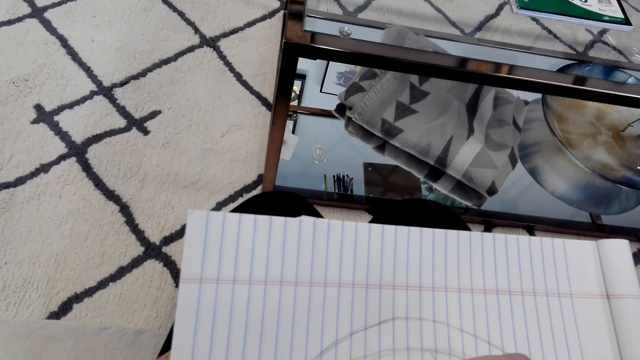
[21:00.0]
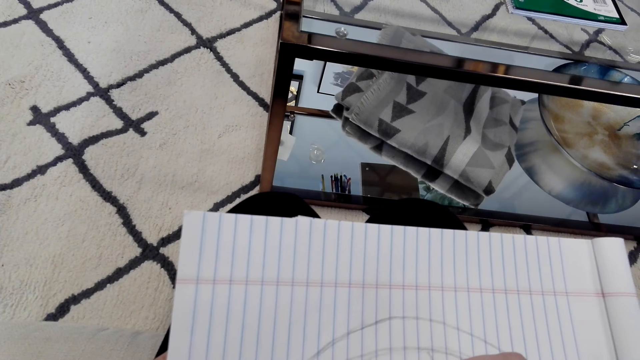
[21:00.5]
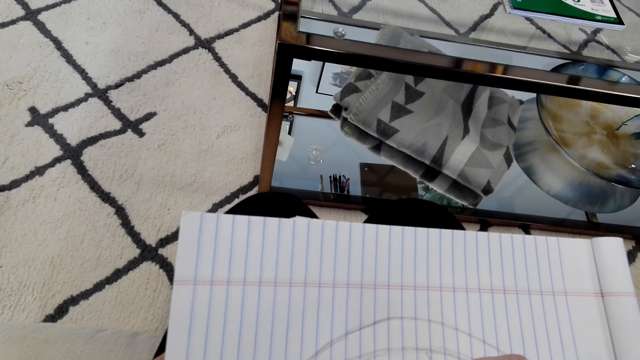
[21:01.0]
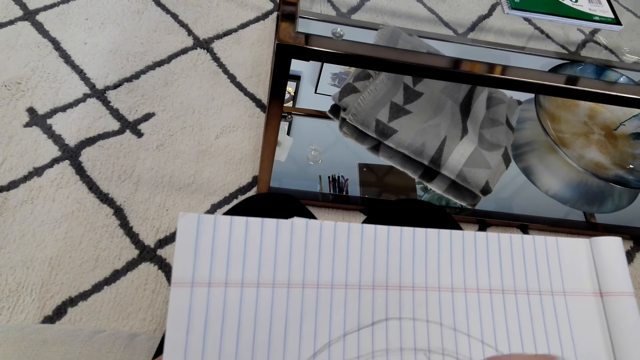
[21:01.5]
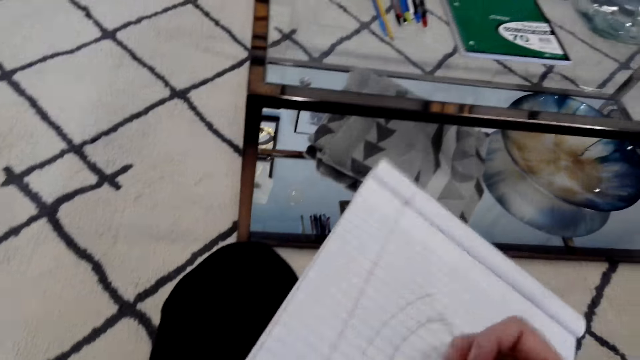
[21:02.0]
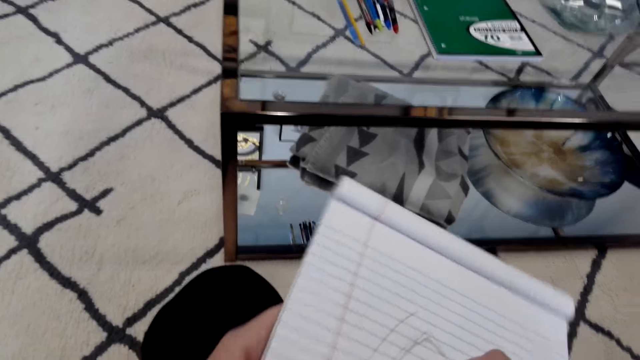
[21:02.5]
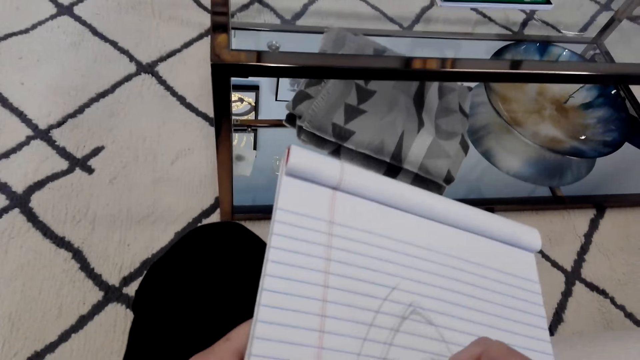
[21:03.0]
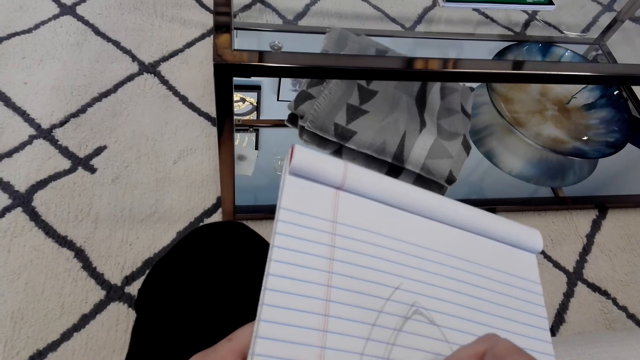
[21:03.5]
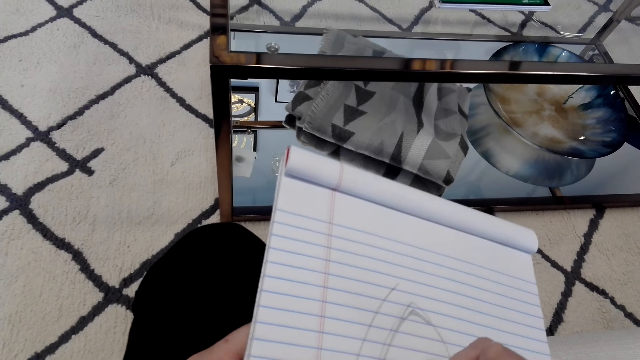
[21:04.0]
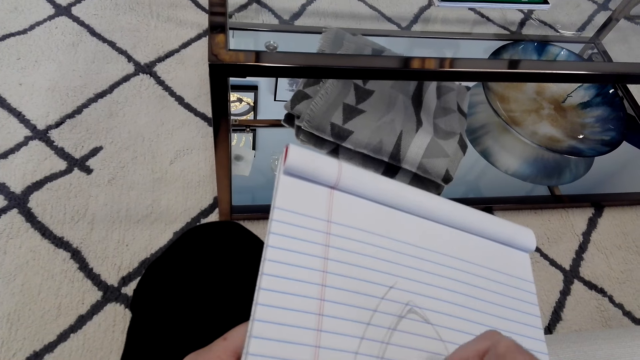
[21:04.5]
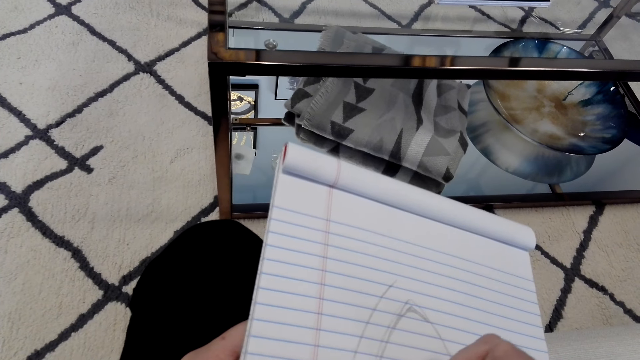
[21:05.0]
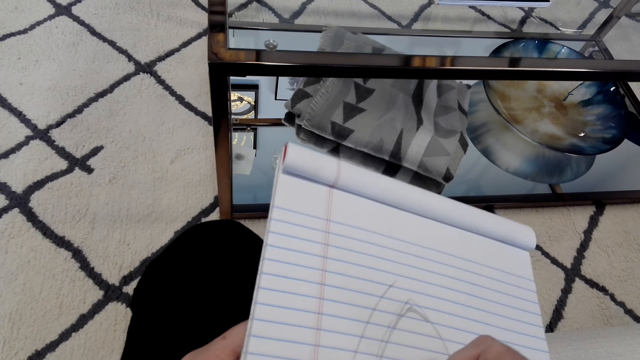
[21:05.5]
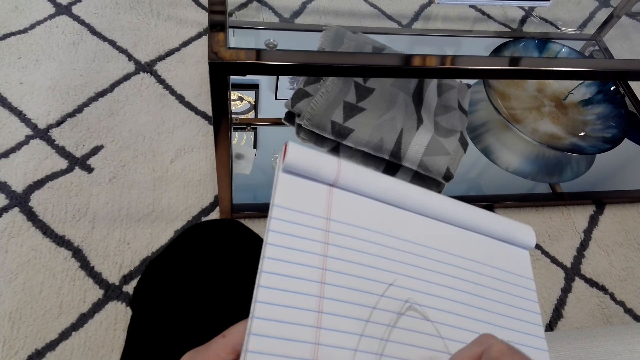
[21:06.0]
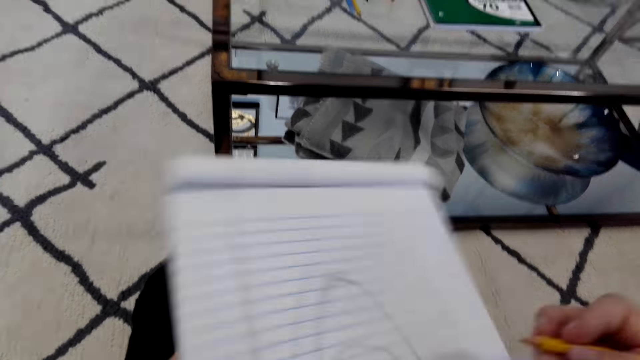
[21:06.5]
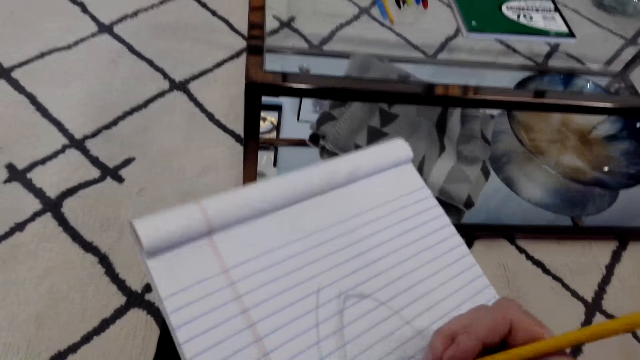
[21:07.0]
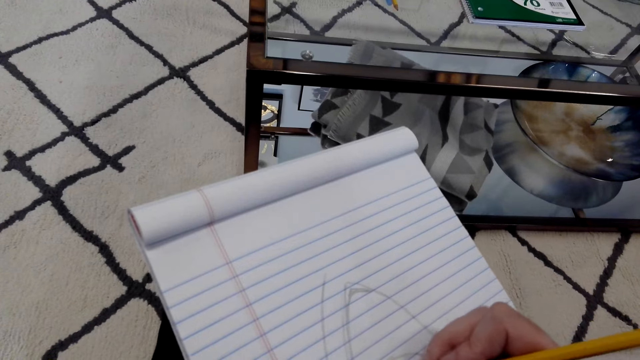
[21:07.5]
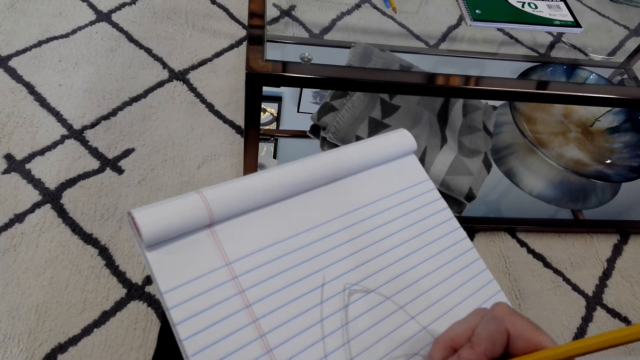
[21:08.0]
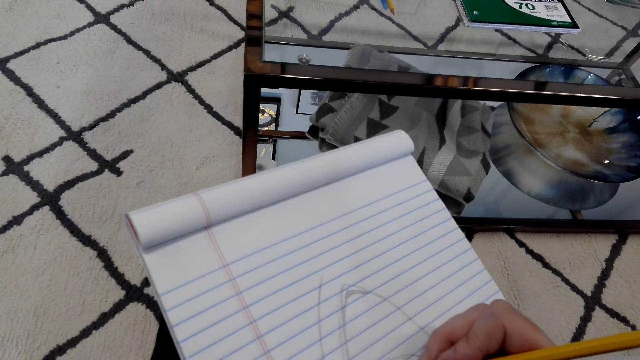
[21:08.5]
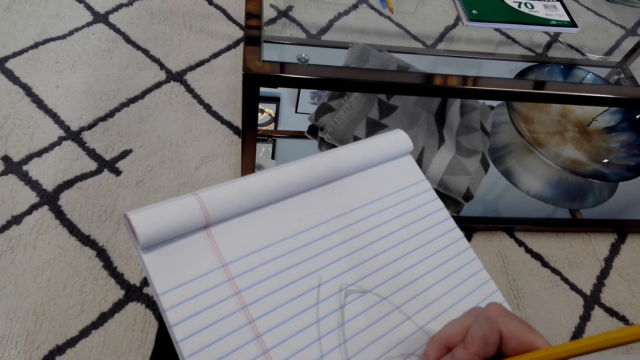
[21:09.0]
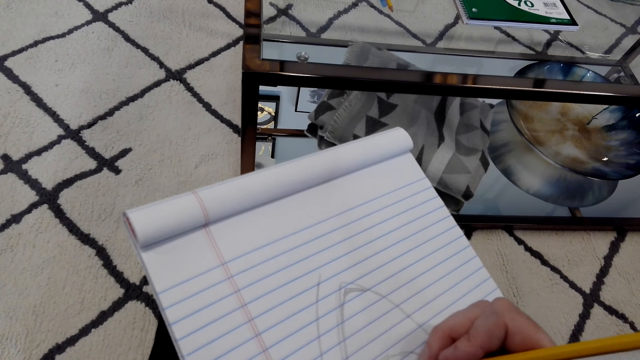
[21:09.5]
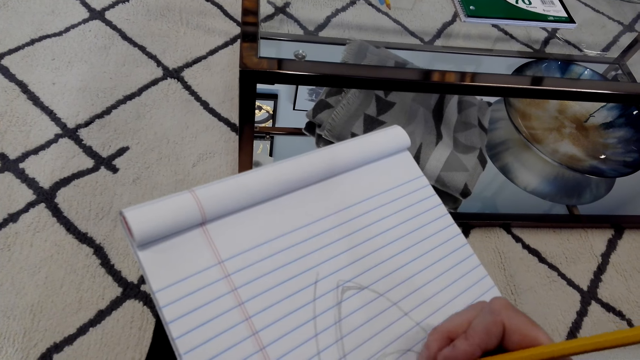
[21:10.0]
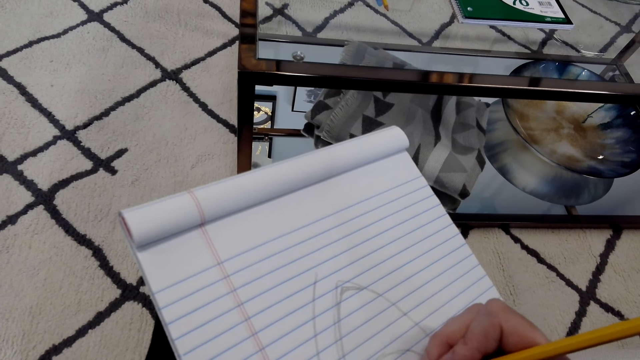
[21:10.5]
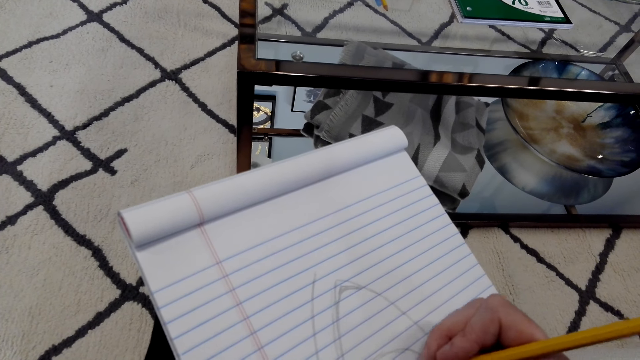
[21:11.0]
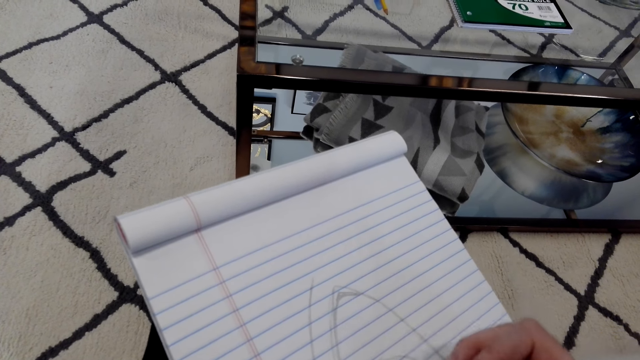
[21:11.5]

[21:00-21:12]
The camera wearer turns the book. They draw on the book.

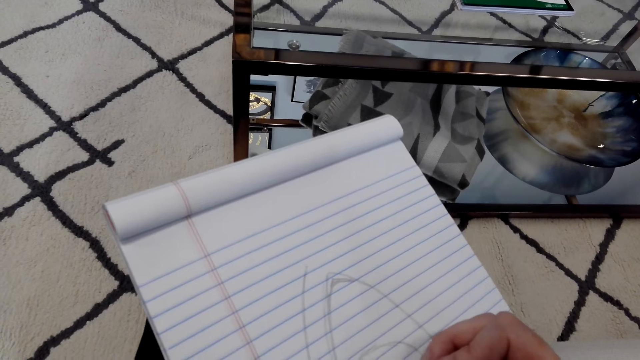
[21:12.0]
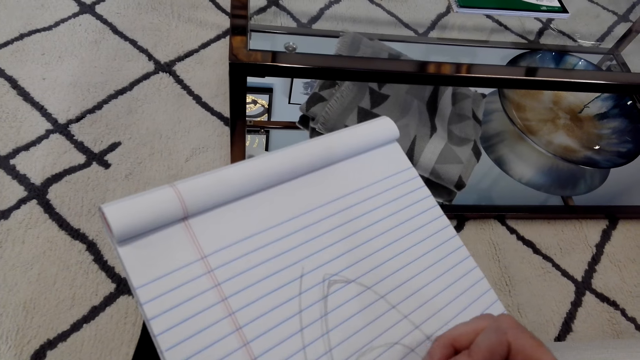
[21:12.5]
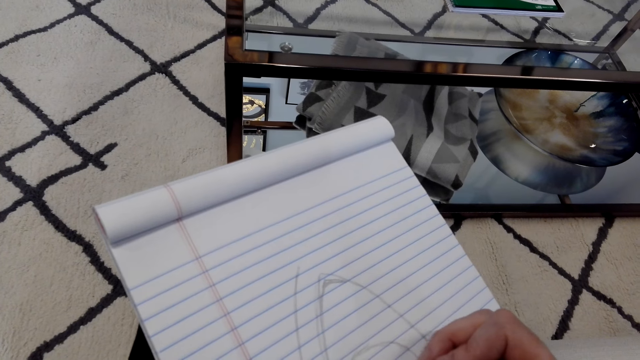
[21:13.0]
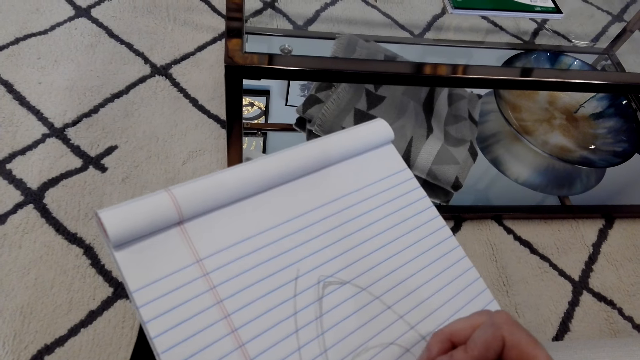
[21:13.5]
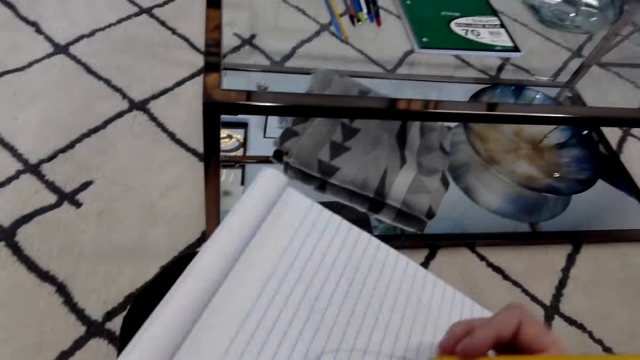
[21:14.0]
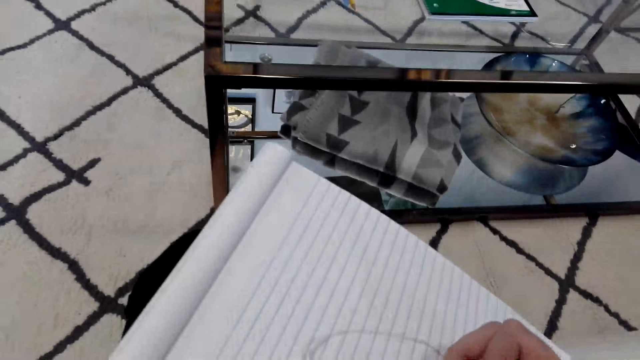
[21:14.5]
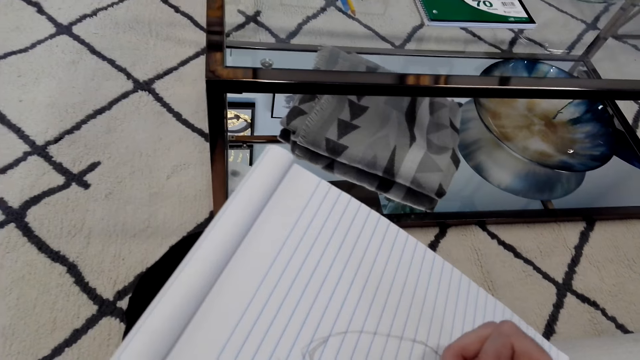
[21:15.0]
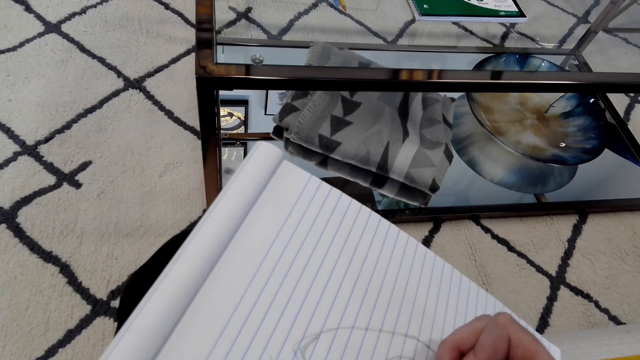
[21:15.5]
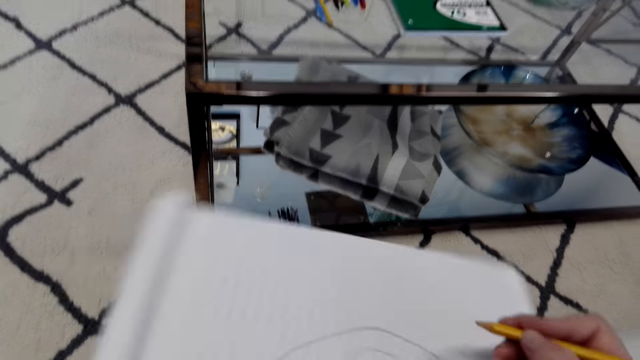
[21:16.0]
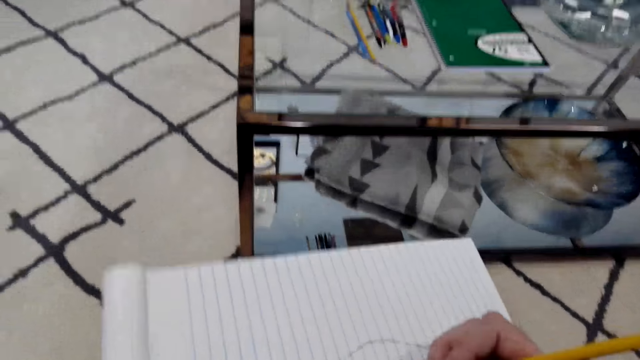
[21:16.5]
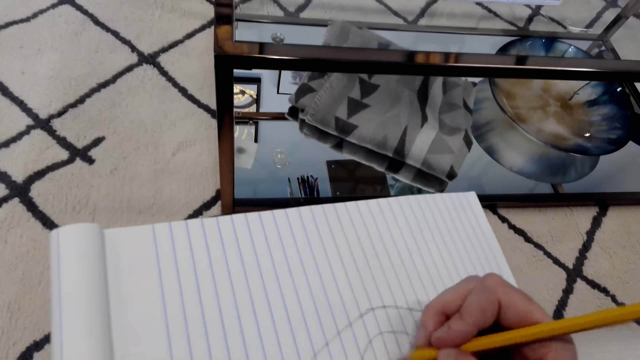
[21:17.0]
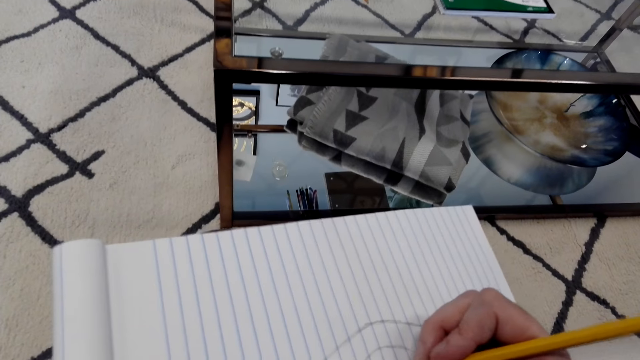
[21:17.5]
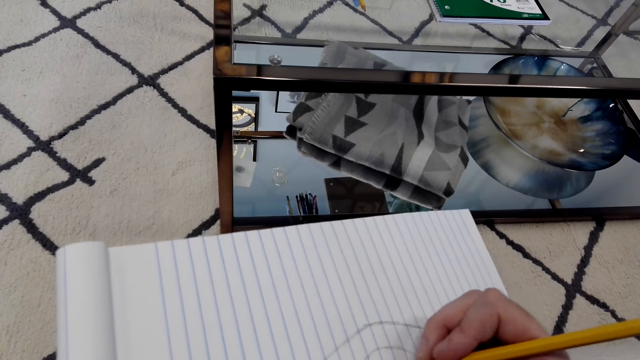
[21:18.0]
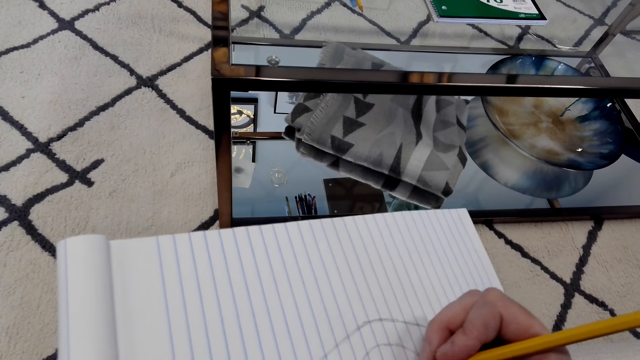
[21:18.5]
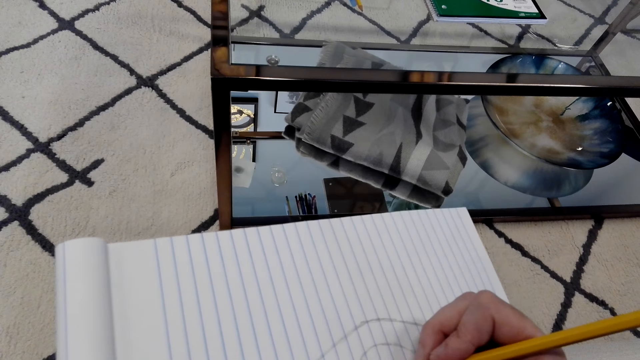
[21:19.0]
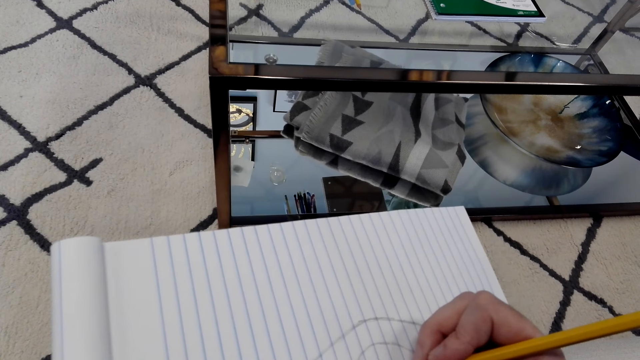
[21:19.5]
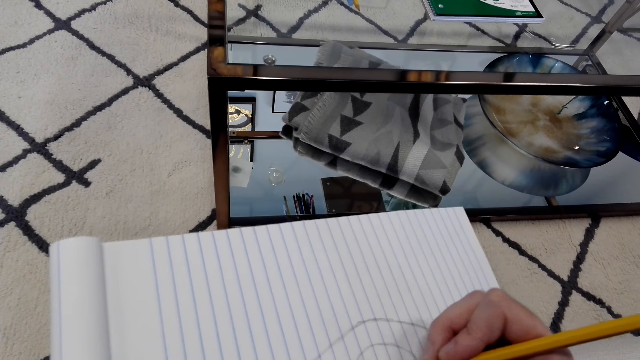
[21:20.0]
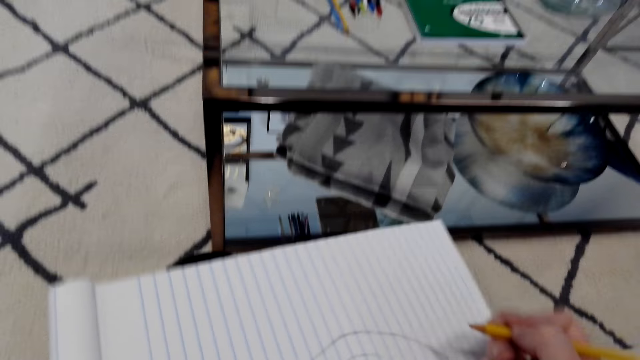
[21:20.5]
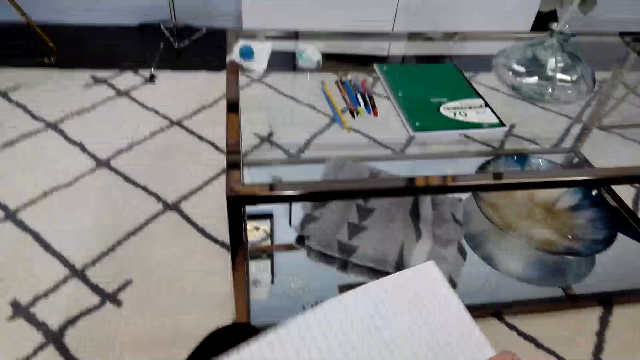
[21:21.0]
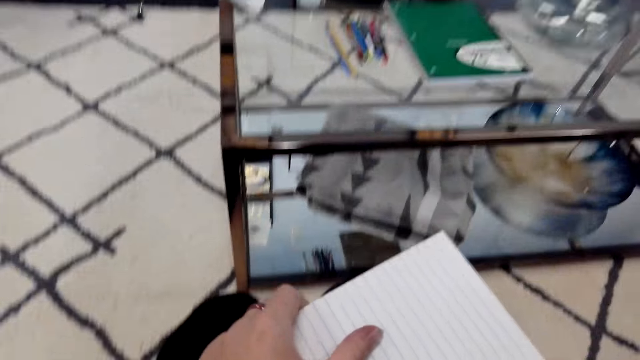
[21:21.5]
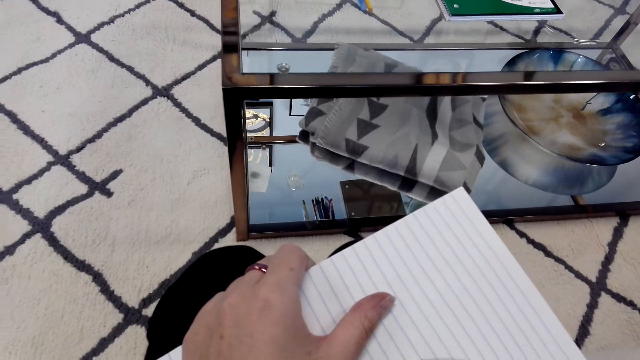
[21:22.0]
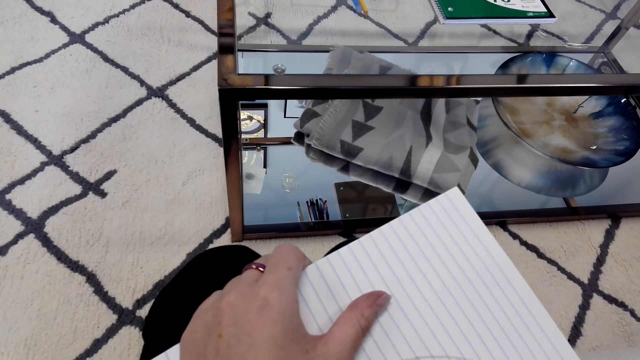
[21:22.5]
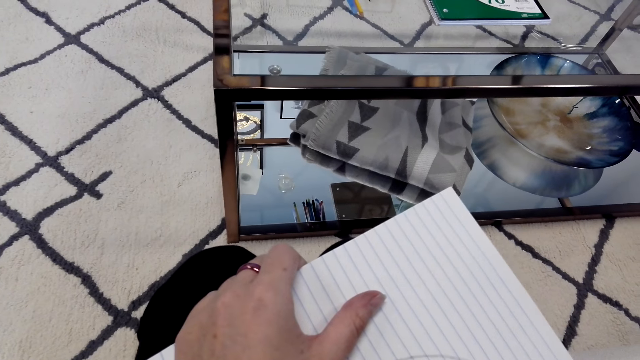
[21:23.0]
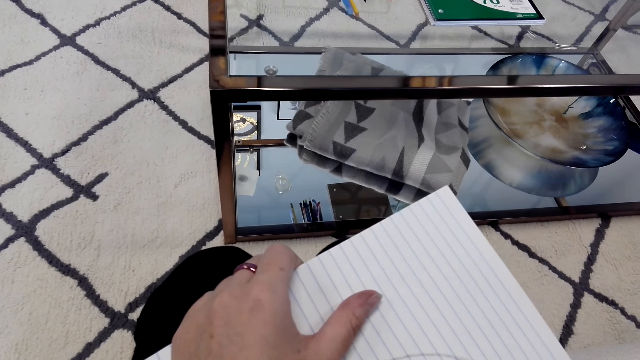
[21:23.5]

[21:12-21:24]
The camera wearer turns the book. They draw on the book. They turn the book. They draw on the book. They hold the book. They draw on the book.
